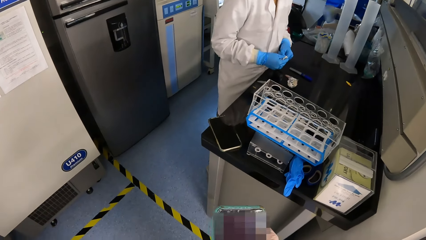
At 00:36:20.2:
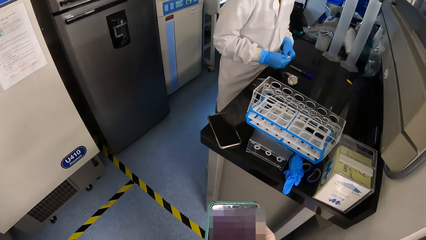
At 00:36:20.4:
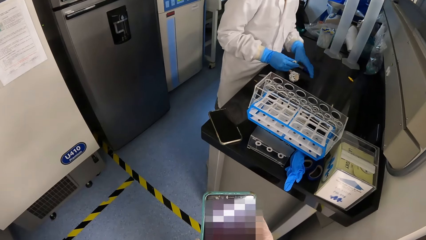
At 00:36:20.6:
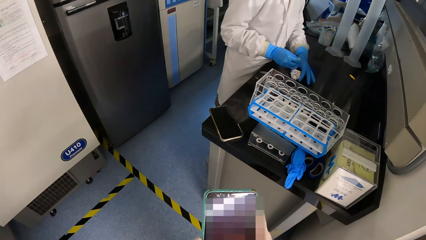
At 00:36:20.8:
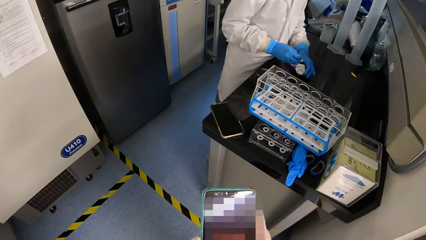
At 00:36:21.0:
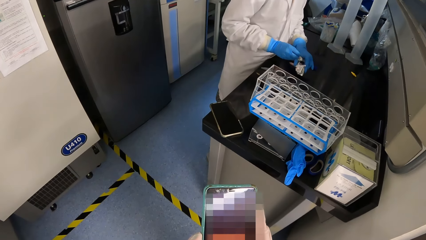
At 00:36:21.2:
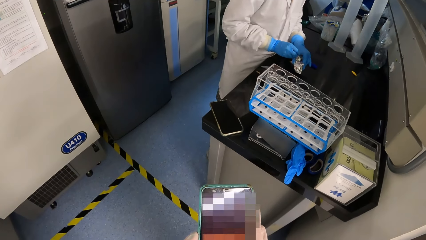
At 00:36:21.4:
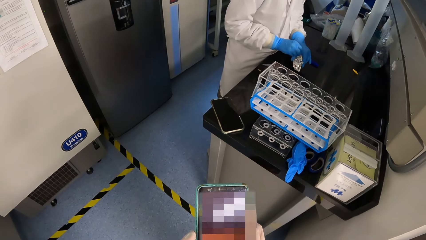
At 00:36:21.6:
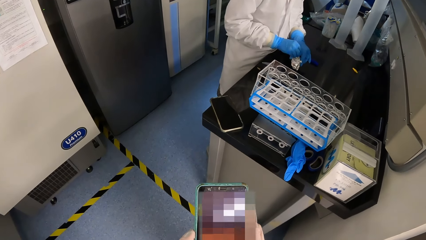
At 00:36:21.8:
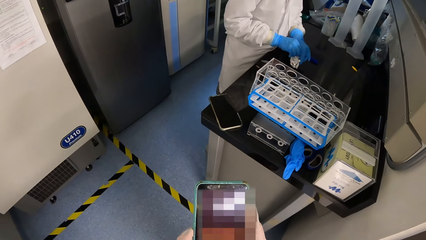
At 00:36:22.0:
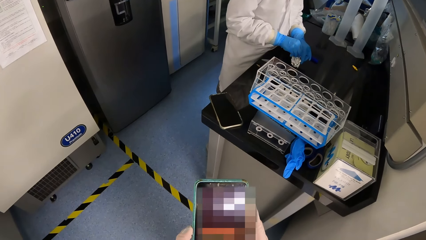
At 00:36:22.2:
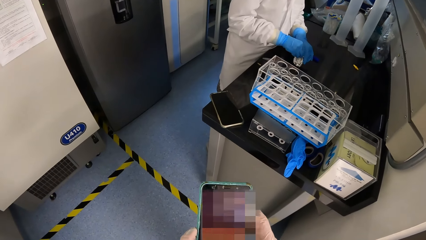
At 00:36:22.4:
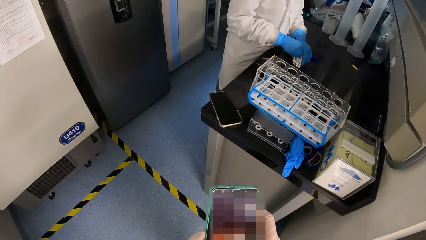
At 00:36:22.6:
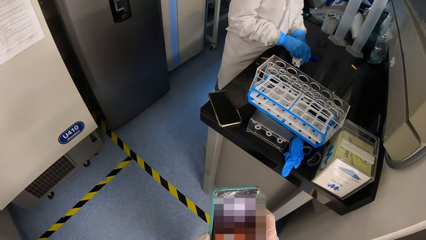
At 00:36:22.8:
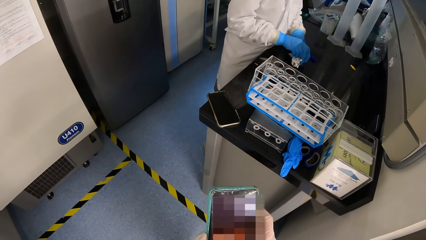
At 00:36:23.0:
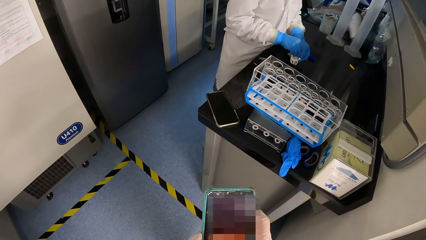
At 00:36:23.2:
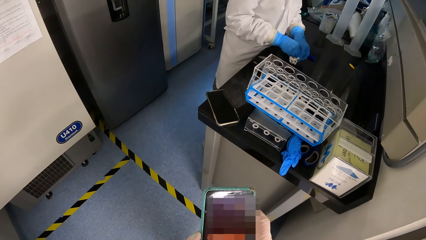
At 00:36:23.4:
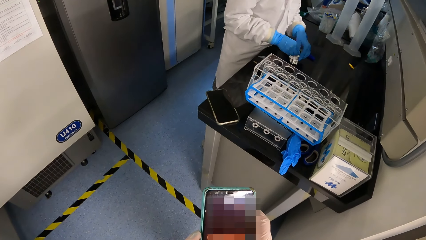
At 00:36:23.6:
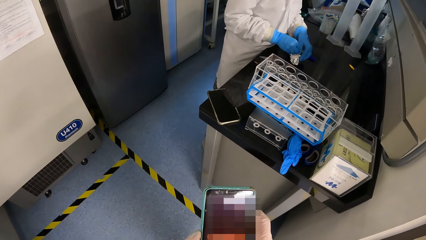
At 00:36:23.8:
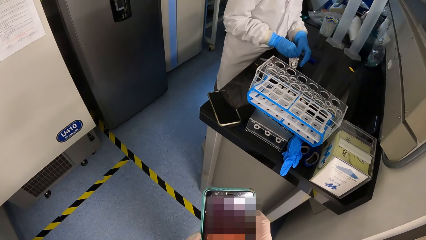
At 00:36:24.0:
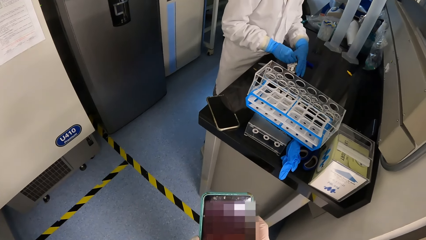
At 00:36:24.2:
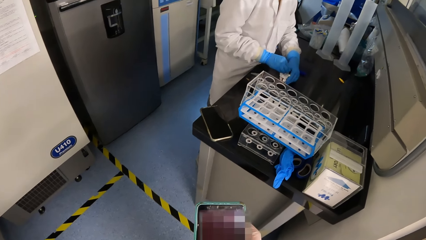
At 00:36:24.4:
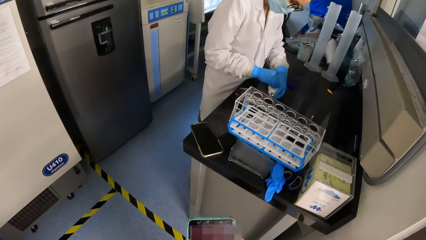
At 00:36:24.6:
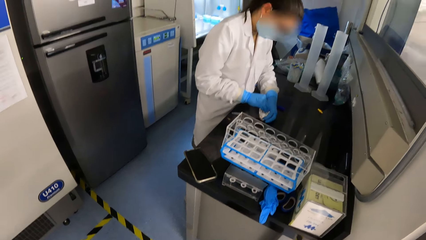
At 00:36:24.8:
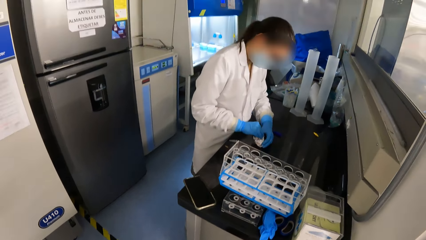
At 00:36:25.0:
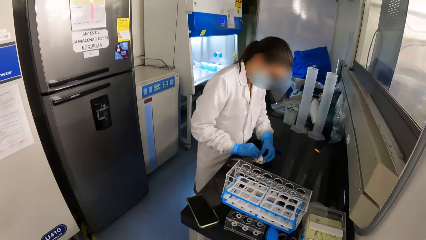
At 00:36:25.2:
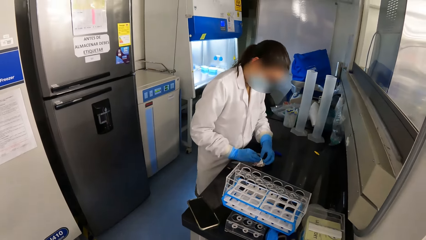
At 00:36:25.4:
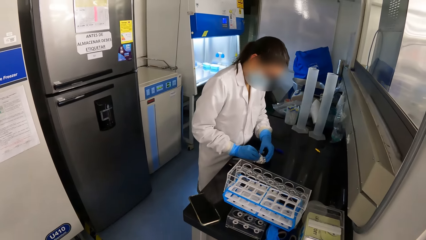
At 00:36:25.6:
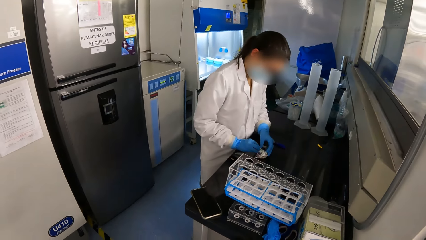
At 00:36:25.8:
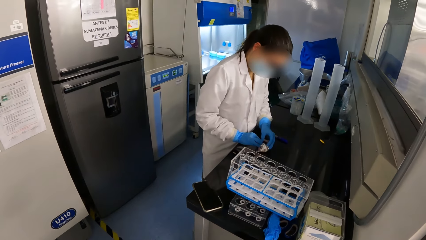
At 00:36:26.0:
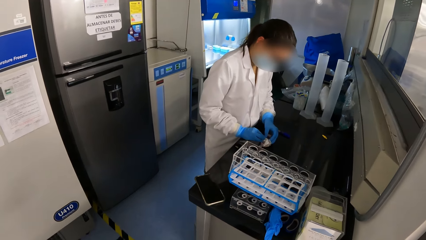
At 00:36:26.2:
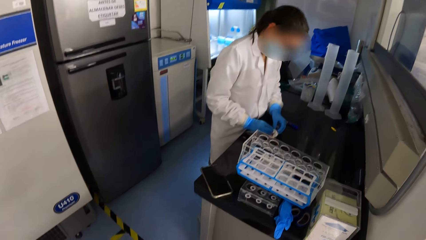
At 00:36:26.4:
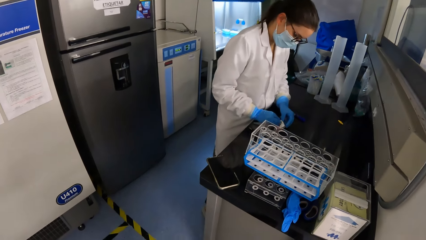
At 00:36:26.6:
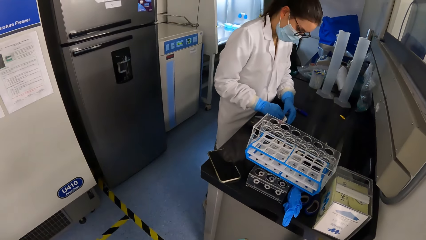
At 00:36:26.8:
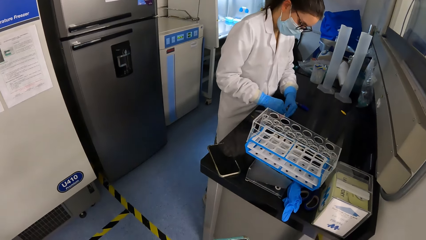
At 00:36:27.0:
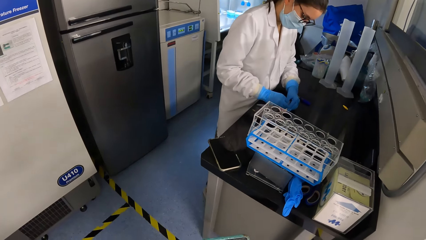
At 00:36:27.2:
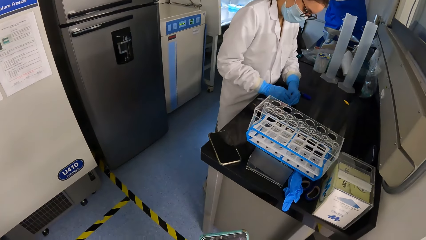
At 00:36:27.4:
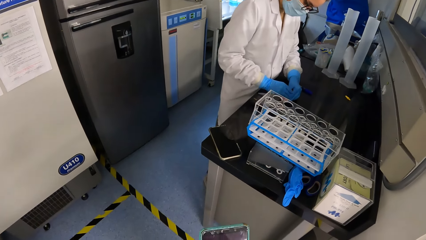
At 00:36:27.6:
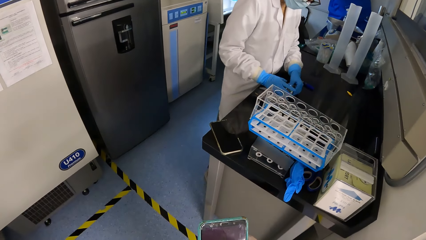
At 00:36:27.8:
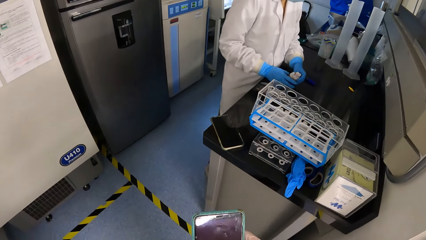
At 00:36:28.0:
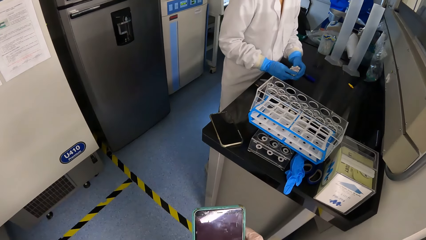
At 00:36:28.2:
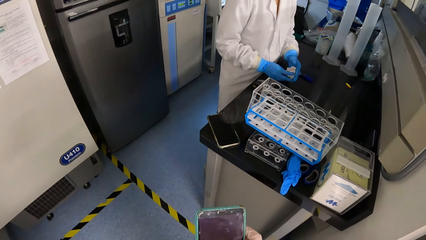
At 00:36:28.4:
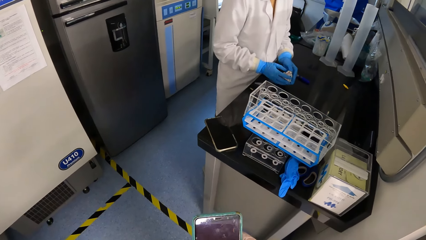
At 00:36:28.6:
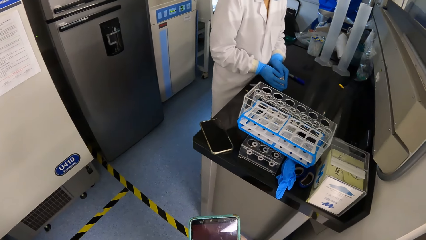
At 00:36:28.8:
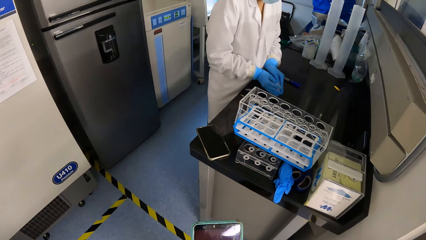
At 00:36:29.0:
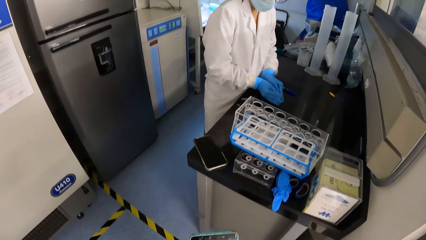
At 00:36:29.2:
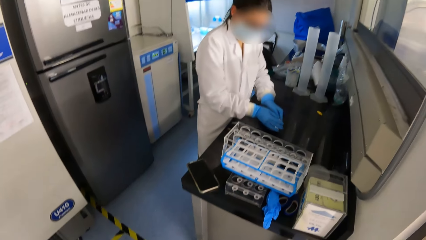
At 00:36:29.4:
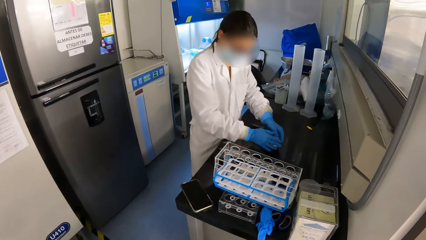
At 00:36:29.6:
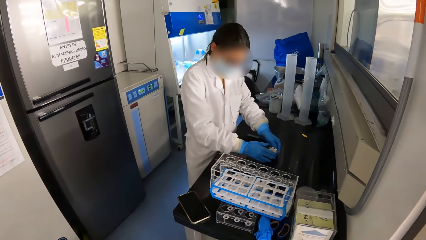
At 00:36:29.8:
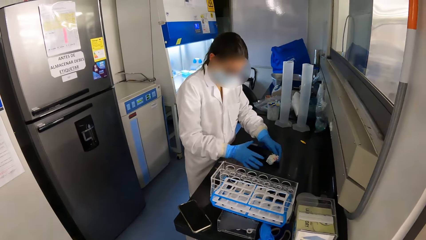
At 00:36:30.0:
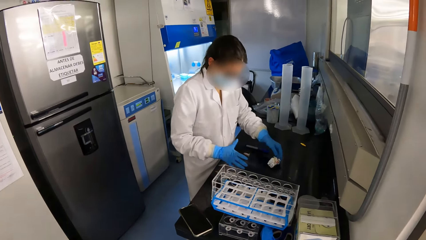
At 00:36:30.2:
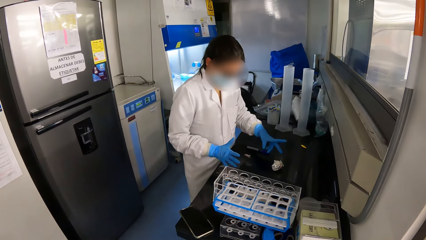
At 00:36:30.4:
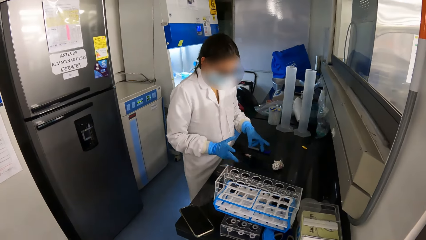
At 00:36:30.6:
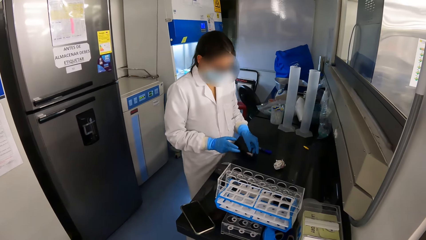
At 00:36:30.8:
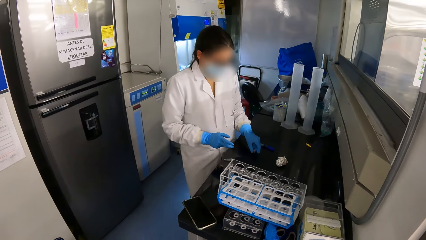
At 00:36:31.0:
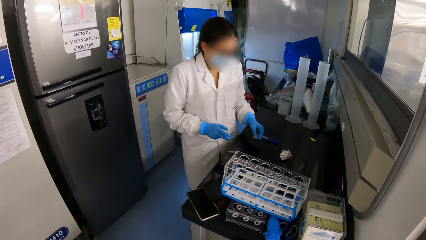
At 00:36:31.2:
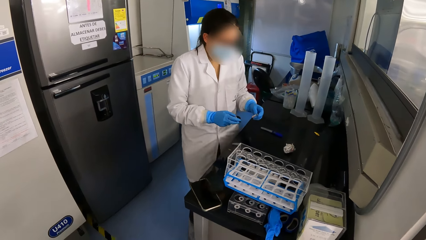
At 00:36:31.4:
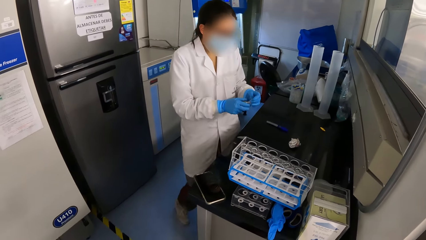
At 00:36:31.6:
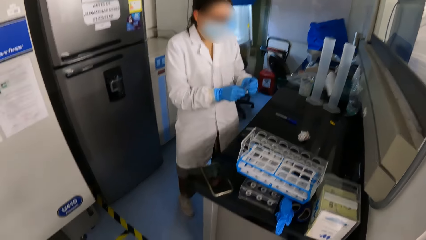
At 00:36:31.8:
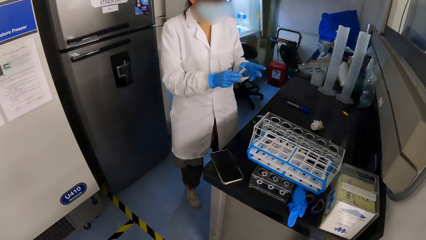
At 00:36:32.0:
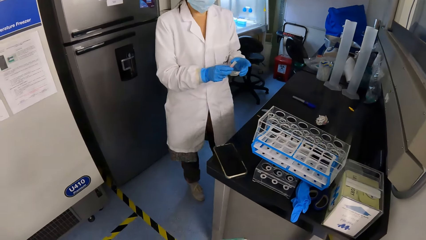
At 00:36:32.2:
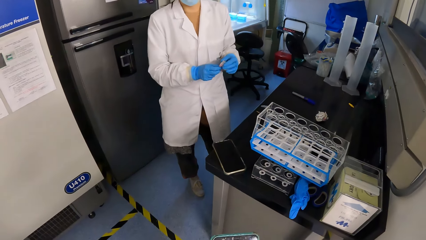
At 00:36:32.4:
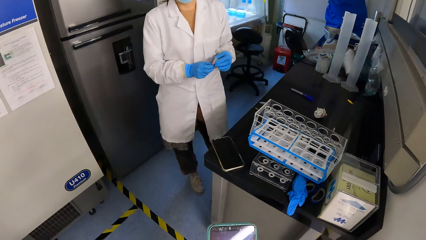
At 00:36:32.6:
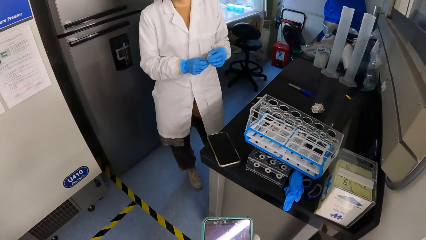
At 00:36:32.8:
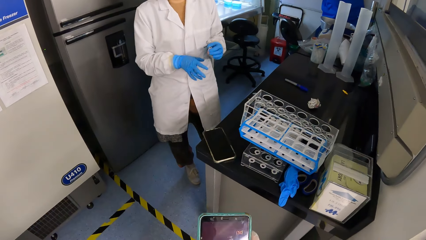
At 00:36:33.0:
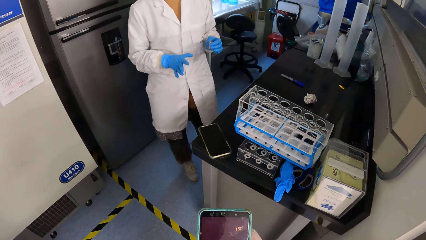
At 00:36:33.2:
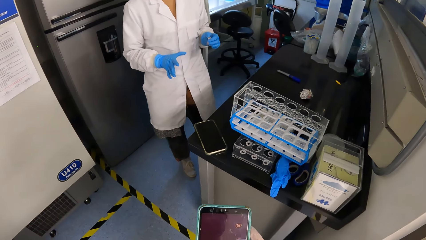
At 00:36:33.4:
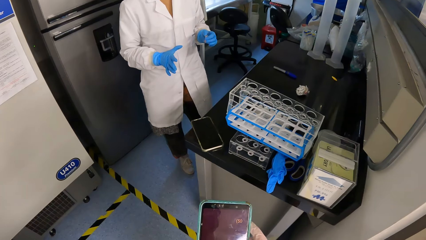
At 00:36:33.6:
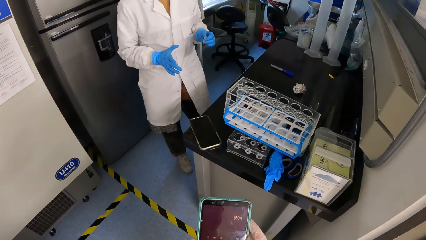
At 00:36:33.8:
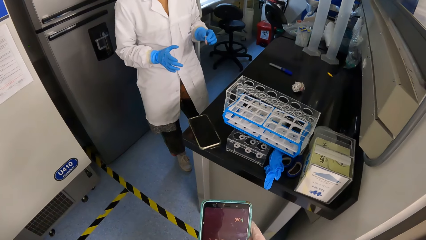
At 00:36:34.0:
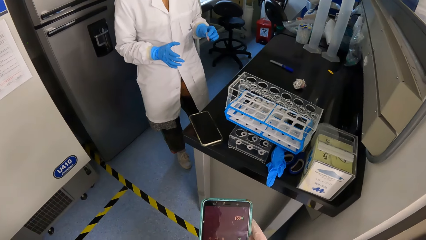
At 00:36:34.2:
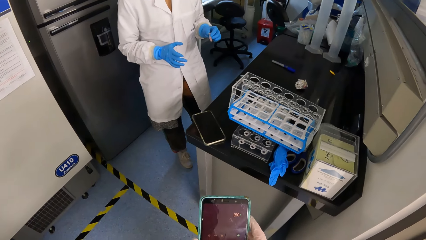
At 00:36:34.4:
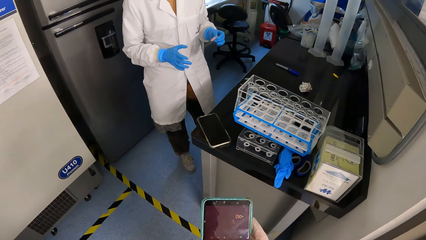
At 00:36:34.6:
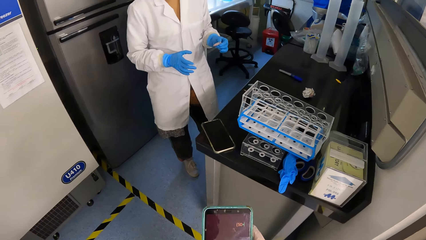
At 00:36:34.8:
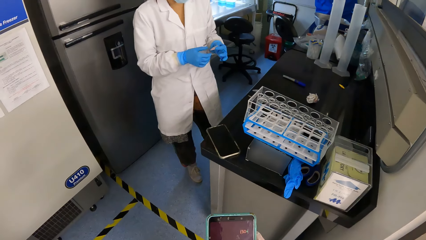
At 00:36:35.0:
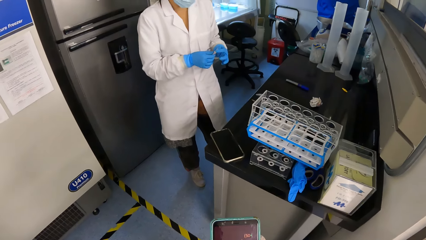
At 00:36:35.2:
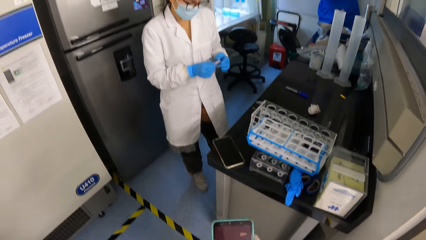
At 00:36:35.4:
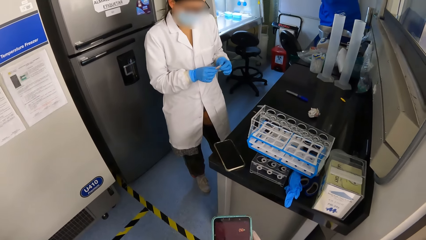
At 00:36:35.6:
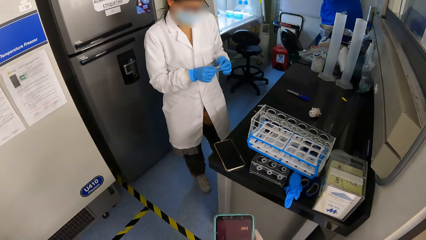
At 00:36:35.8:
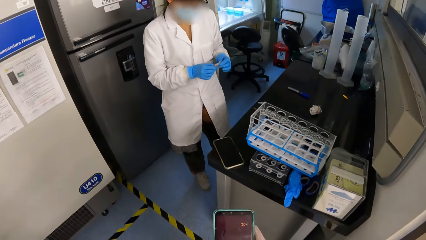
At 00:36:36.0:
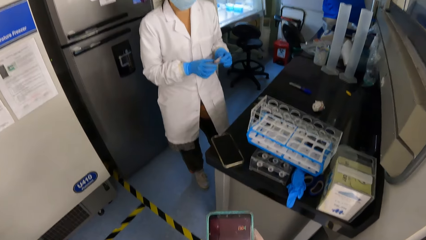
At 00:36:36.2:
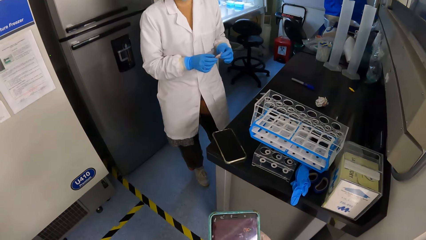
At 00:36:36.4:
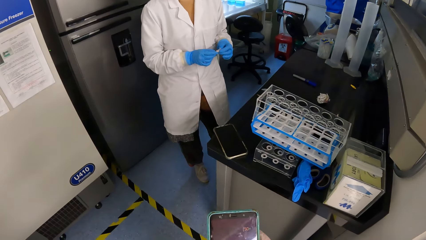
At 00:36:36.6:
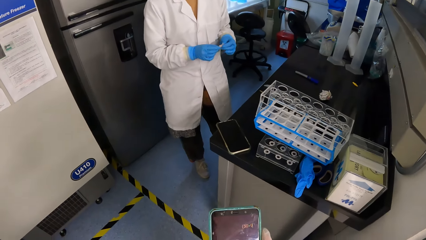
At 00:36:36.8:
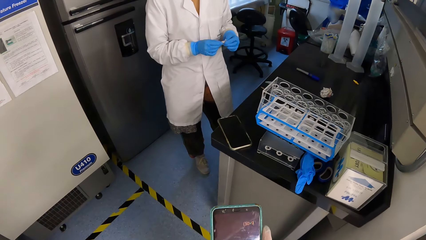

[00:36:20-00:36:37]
The woman picks up the foil wrap from the table with her left hand. The woman joins the foil wraps with both hands. The camera wearer stares at the woman. They use the phone. The woman slides the foil wraps on the table with both hands. The camera wearer stares at the woman. The woman picks up the microtube from the table with her left hand. The woman holds the microtube with both hands. The camera wearer uses the phone.
